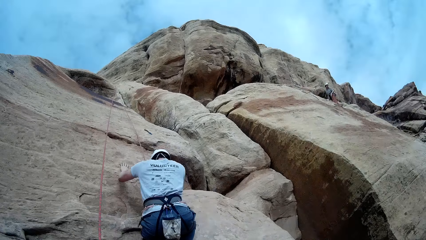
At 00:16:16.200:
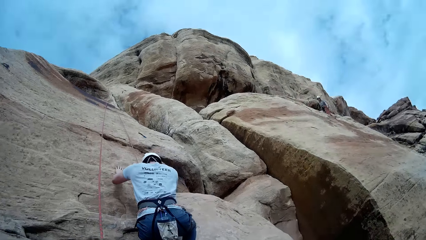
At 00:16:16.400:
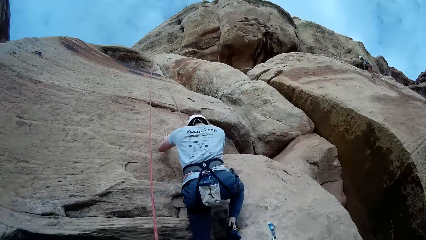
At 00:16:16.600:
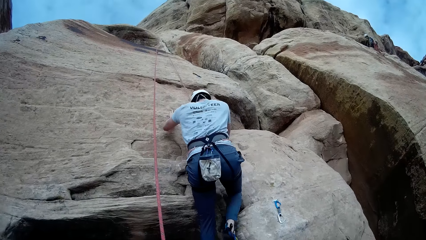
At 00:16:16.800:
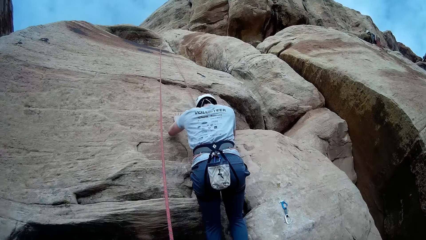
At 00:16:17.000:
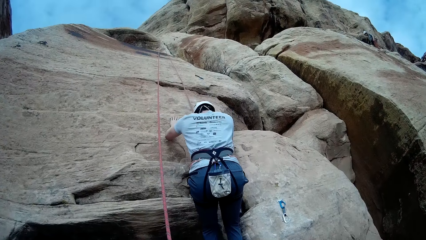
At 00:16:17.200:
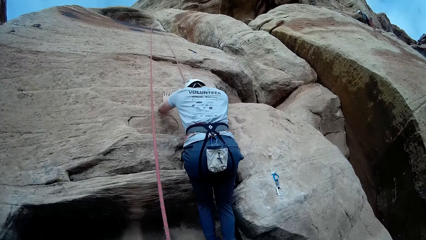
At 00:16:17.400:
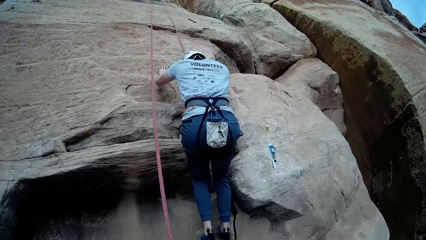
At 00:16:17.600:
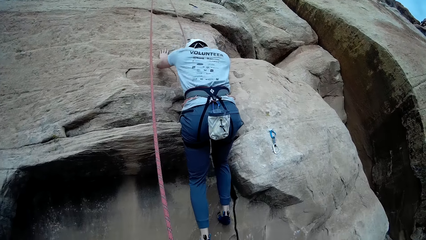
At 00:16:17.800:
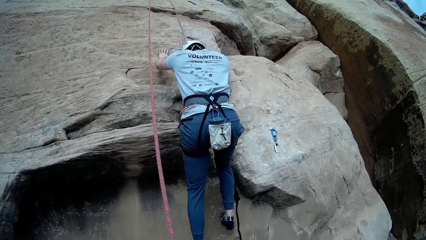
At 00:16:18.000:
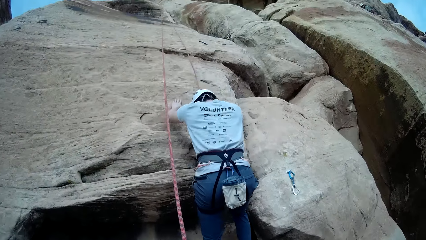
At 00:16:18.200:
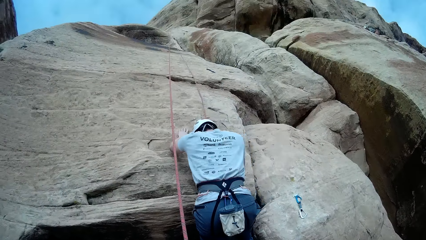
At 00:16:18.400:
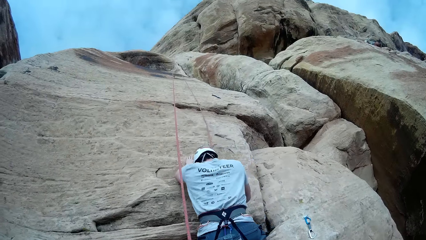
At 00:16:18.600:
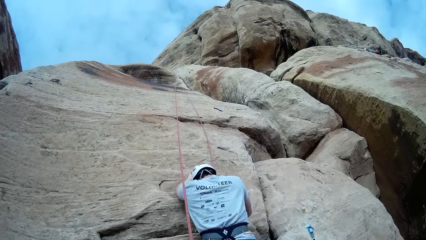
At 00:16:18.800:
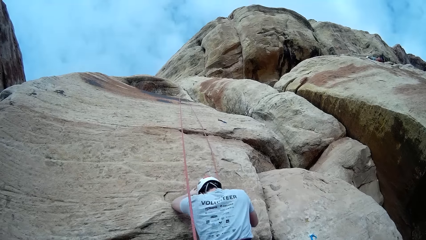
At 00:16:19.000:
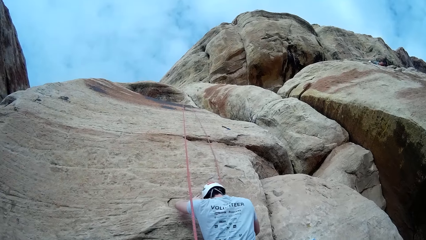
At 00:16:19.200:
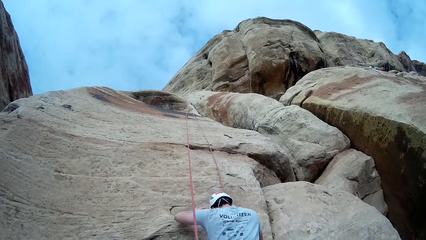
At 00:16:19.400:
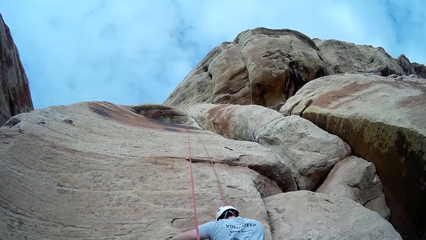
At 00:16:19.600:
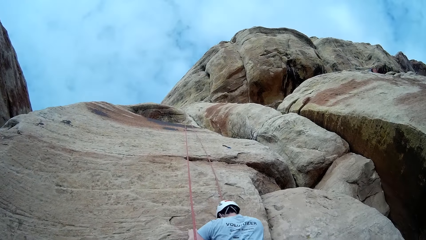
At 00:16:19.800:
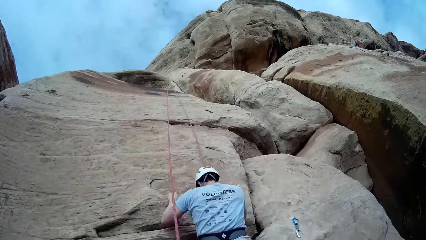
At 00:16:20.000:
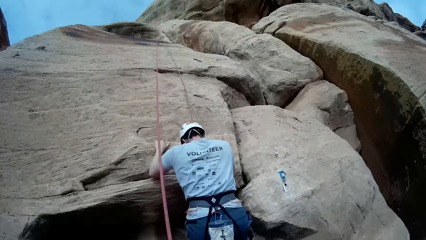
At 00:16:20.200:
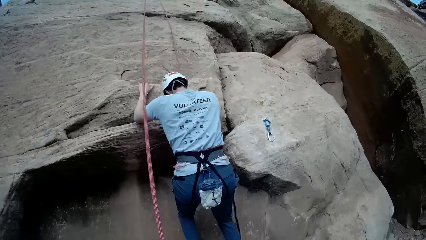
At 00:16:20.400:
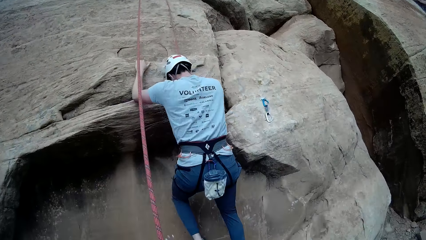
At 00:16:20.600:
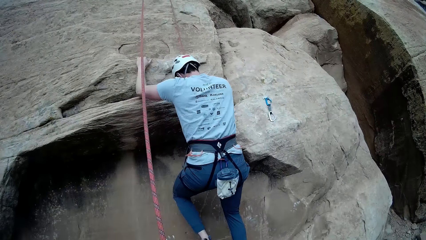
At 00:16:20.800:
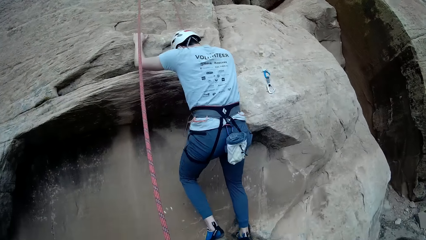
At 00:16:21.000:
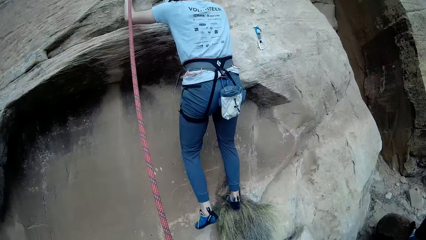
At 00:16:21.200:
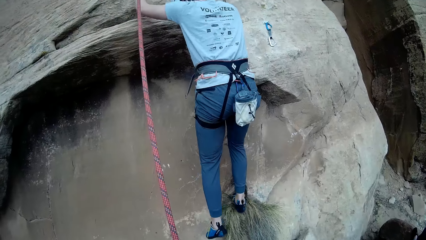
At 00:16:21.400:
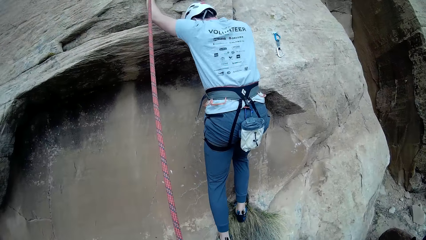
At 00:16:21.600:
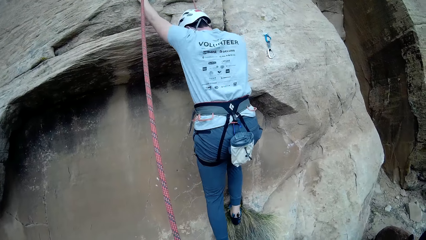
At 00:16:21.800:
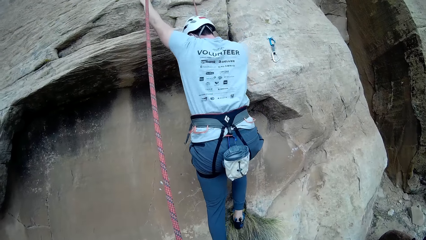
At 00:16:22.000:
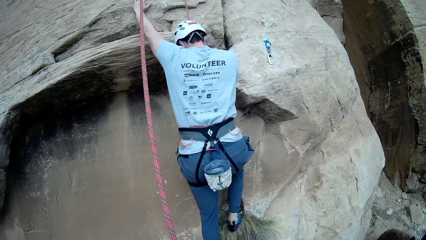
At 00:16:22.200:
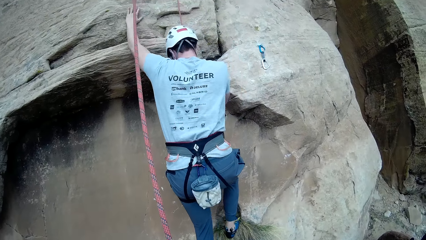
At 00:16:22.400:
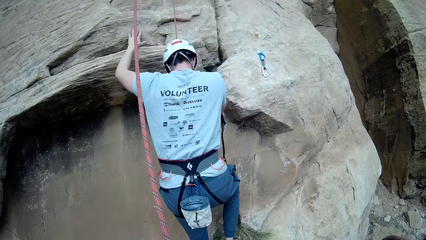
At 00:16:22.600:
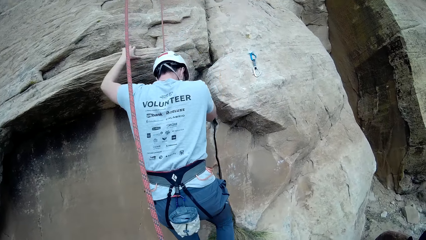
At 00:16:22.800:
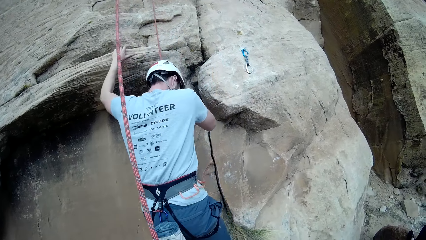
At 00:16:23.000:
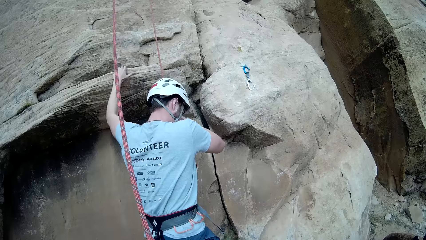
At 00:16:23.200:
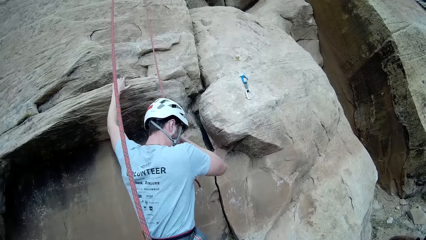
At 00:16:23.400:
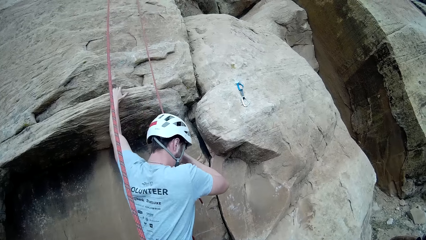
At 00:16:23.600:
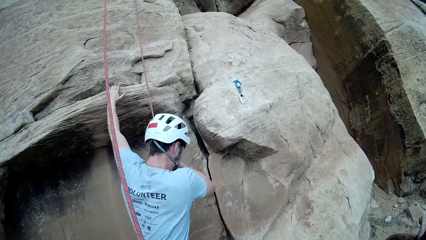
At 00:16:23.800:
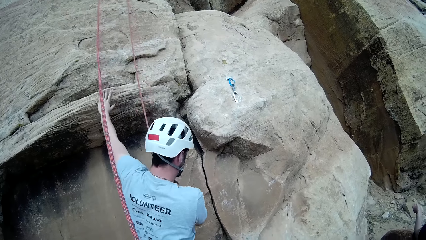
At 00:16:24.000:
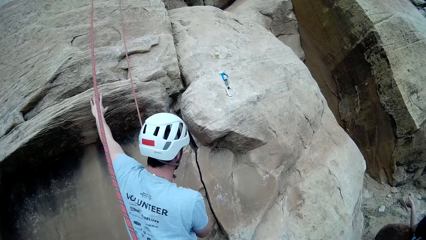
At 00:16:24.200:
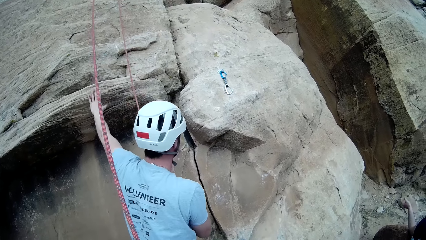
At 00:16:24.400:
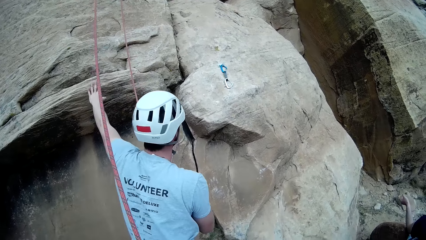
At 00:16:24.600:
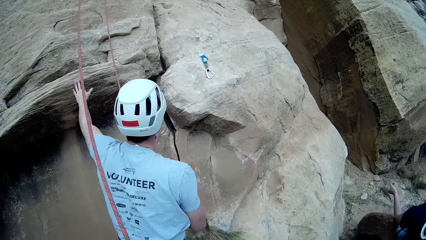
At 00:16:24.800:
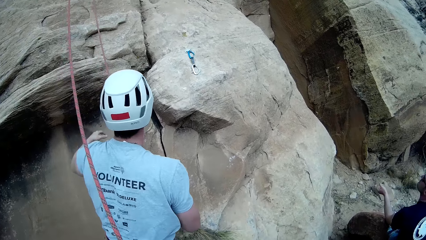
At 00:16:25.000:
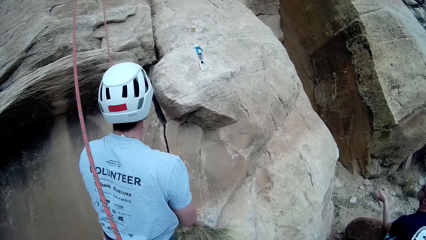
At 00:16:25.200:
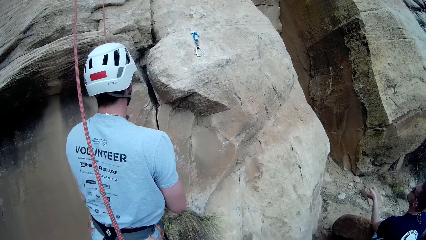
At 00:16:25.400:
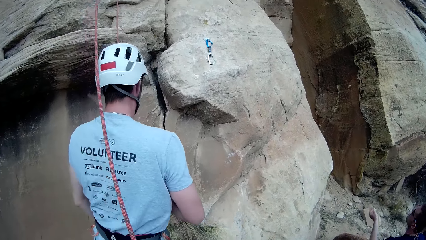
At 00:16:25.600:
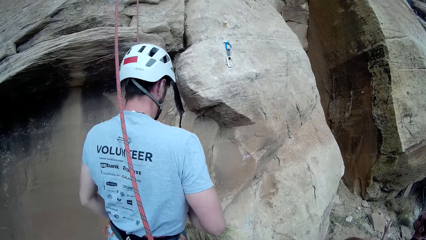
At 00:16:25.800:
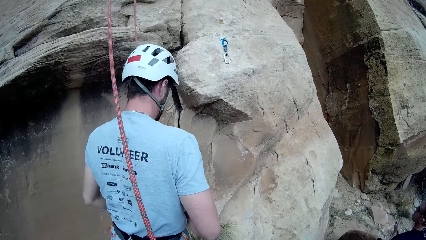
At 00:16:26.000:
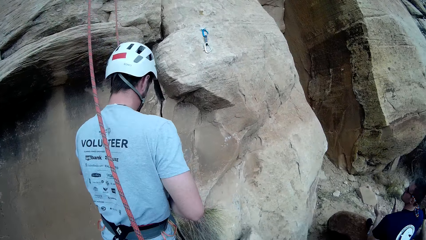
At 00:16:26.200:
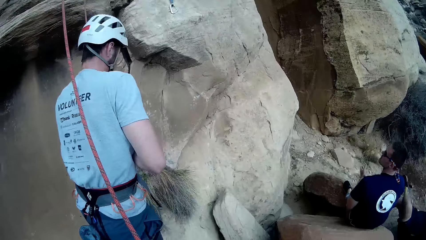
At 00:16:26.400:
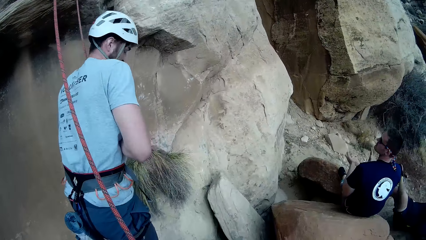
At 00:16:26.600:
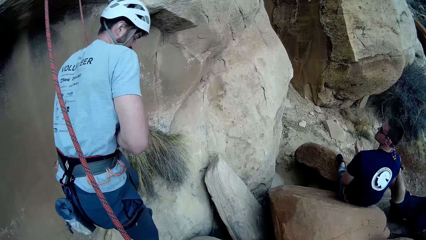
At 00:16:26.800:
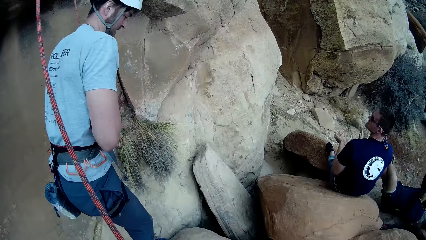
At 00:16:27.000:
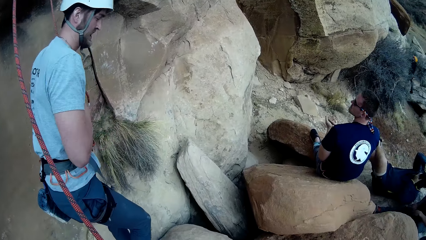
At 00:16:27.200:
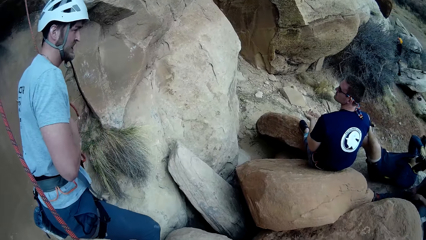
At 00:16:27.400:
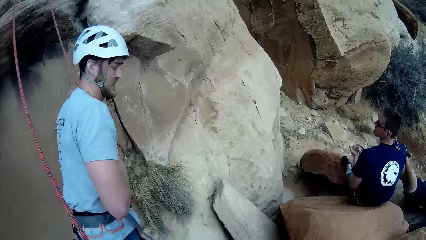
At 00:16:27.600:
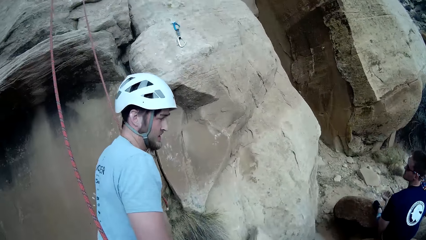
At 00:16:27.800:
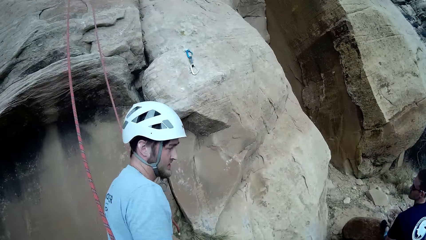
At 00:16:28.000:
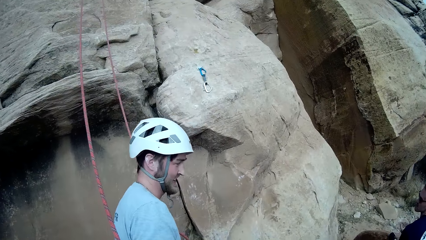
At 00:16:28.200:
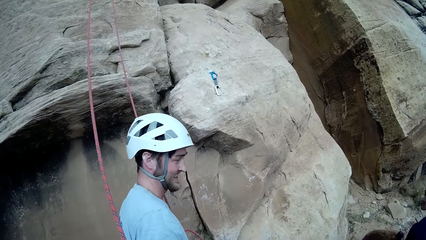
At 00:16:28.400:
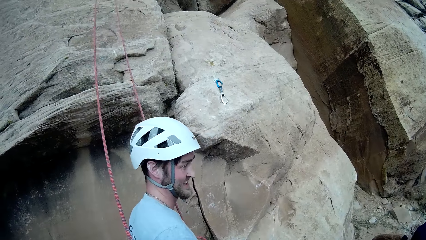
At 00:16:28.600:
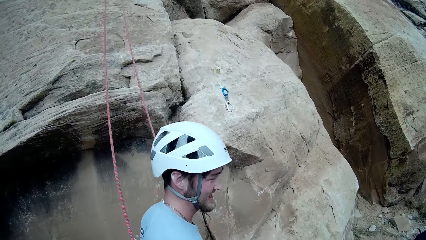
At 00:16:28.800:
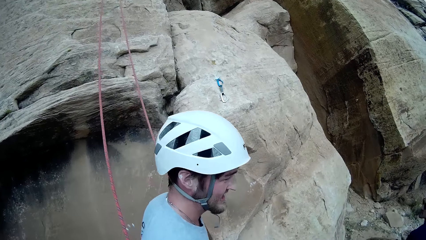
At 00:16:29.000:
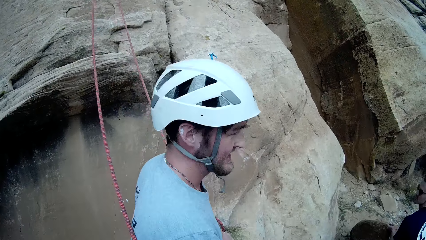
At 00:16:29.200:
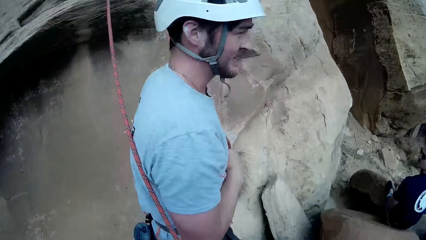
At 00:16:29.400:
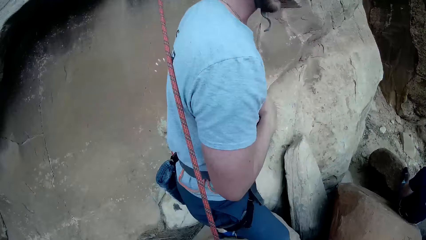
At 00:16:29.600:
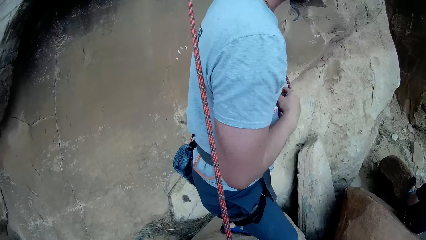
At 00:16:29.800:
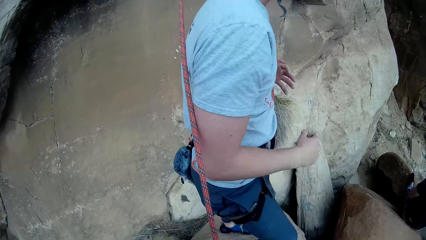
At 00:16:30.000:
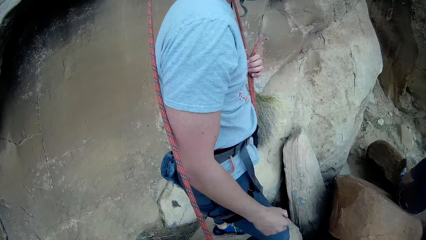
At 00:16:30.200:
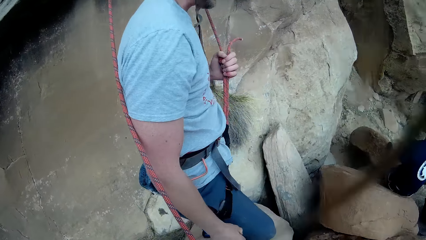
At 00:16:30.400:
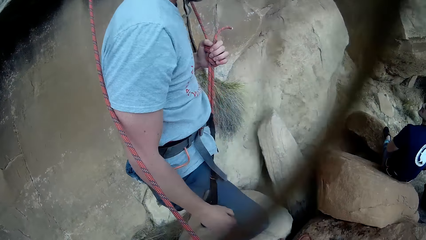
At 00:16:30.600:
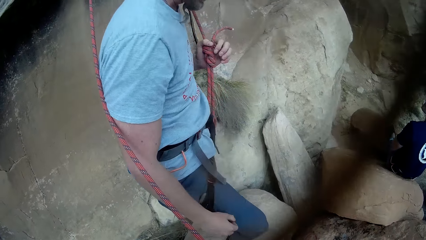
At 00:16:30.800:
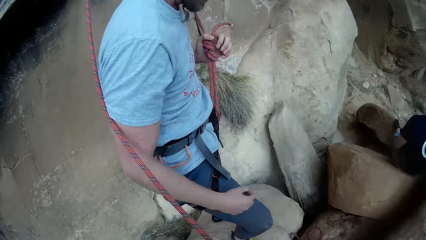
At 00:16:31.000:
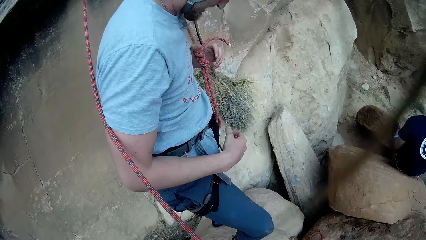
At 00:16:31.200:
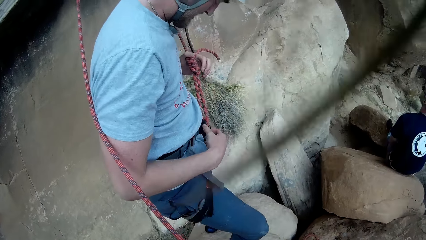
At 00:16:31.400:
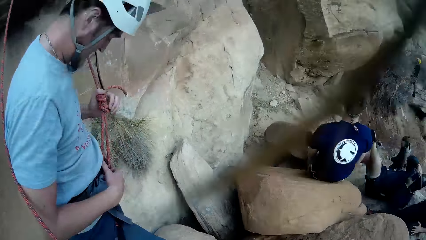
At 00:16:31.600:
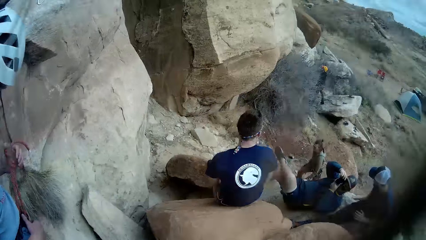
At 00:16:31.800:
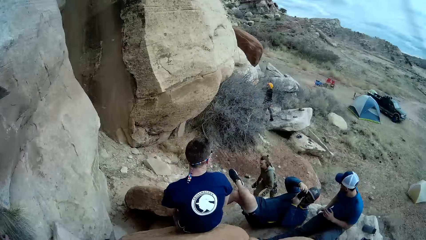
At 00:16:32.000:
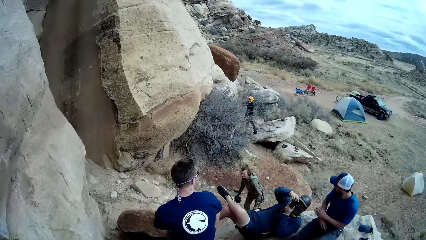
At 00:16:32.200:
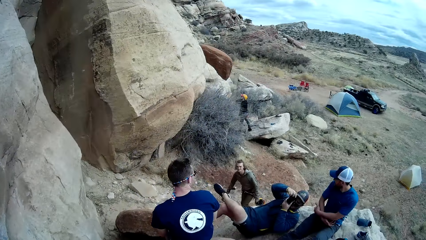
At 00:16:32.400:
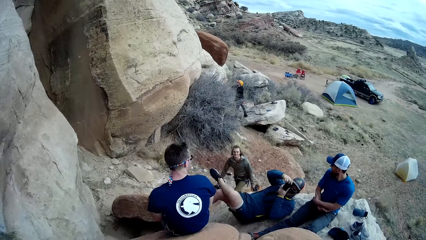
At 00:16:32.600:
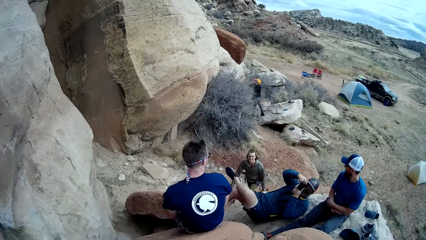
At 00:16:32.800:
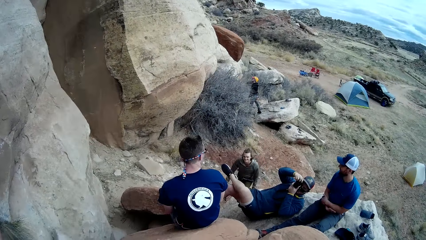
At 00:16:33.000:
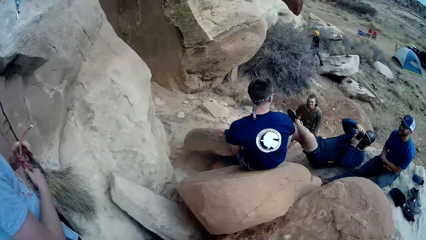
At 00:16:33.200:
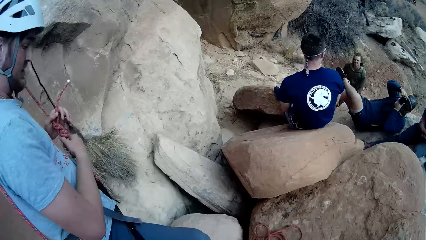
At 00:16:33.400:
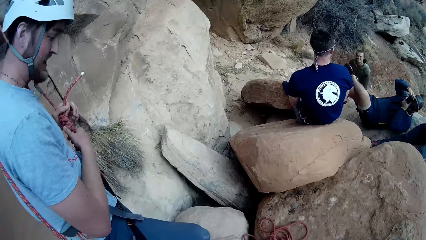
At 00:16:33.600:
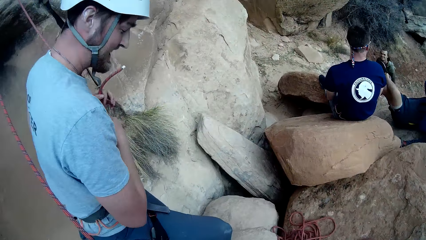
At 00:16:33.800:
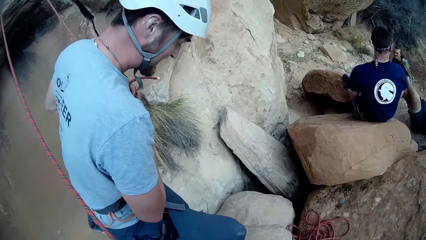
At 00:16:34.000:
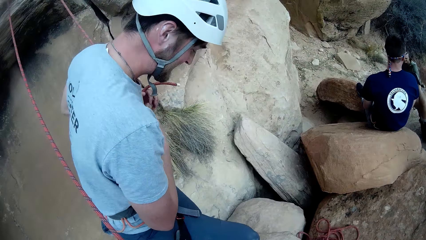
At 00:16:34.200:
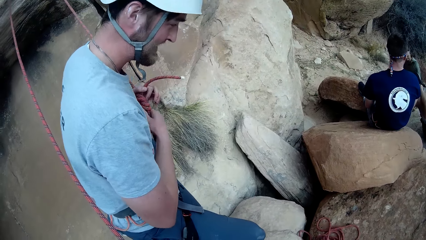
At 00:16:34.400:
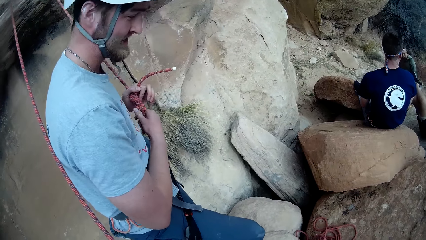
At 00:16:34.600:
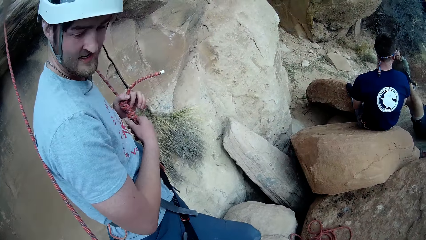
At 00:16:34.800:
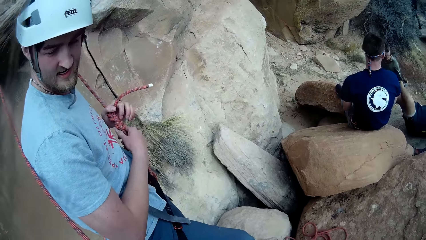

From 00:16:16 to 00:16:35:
A man climbs the rock. Another man claps both hands together. Another man faces the other side, moves a hand and holds the rope. Another man makes a video with the camera in both hands. Another man walks around. Another man climbs up the rocks. Another man touches his hands.
